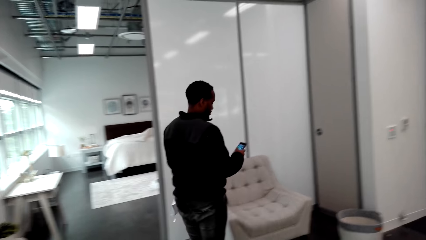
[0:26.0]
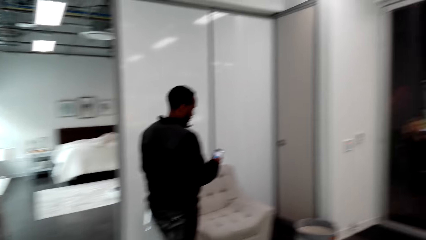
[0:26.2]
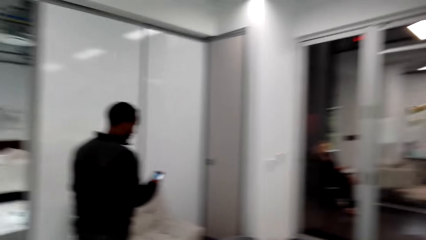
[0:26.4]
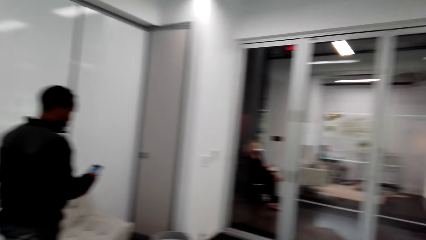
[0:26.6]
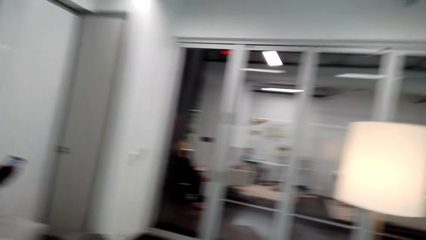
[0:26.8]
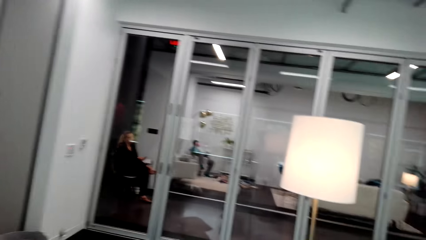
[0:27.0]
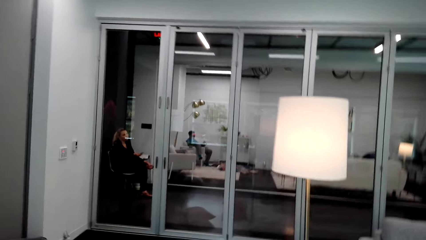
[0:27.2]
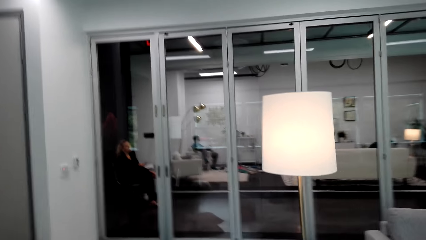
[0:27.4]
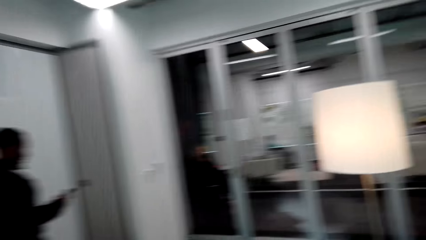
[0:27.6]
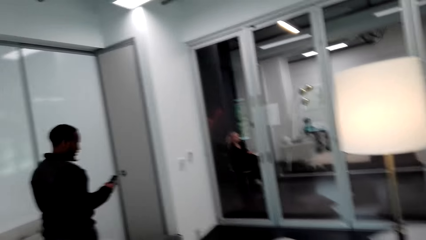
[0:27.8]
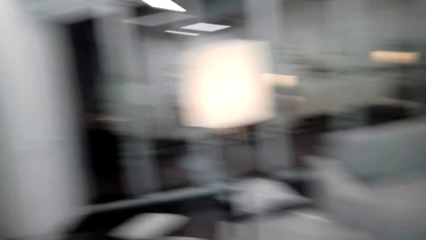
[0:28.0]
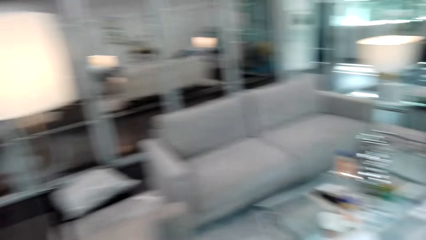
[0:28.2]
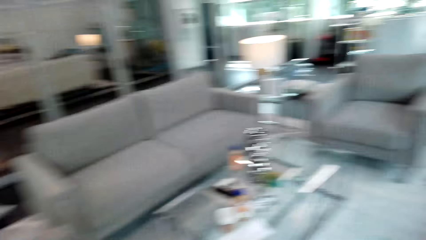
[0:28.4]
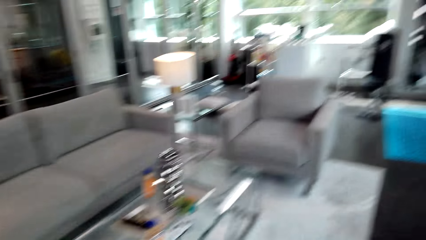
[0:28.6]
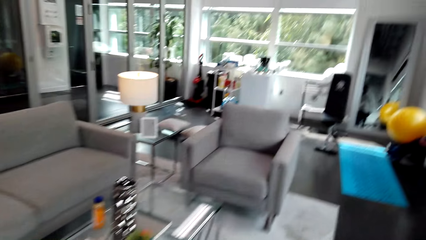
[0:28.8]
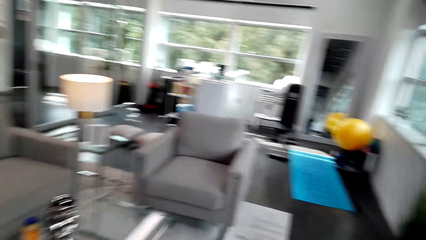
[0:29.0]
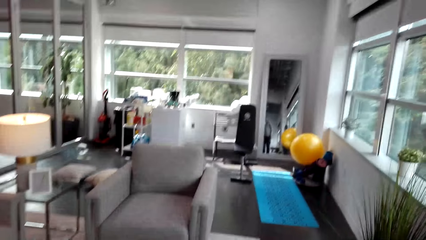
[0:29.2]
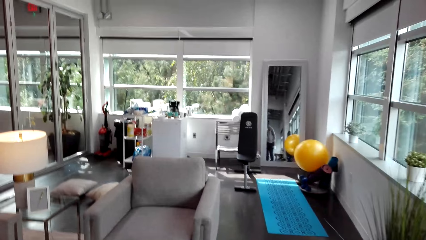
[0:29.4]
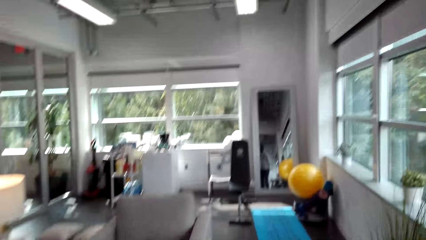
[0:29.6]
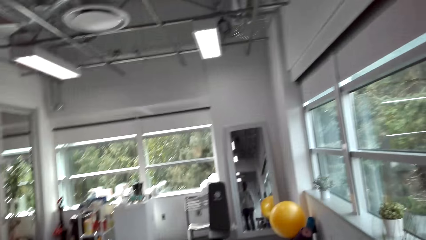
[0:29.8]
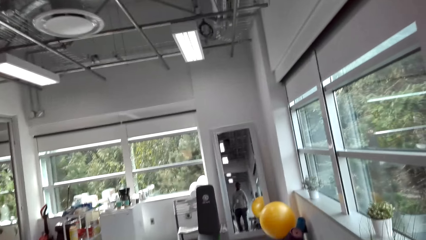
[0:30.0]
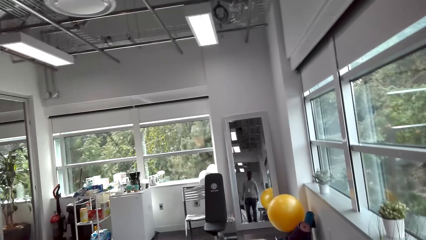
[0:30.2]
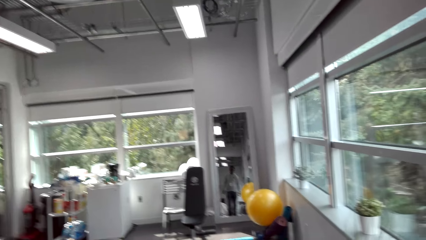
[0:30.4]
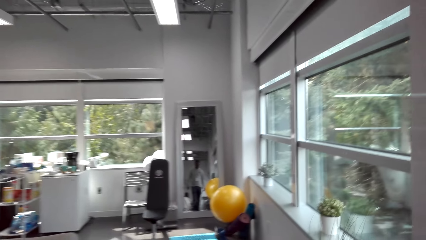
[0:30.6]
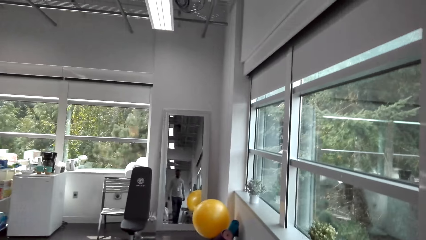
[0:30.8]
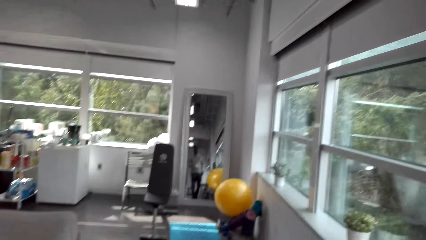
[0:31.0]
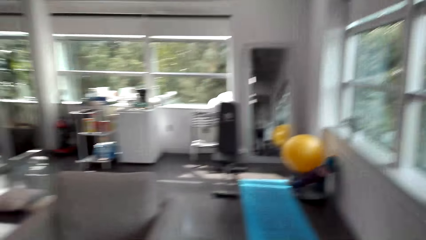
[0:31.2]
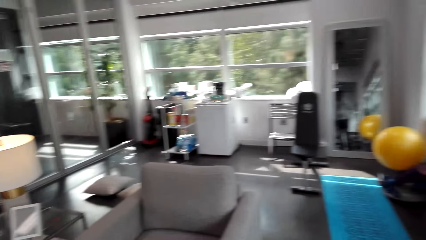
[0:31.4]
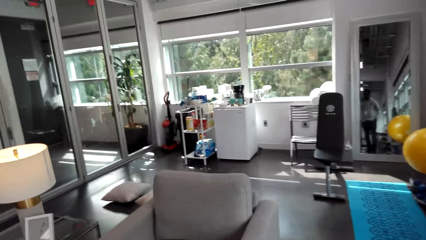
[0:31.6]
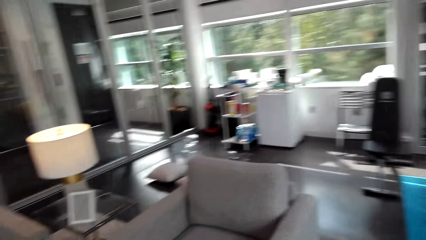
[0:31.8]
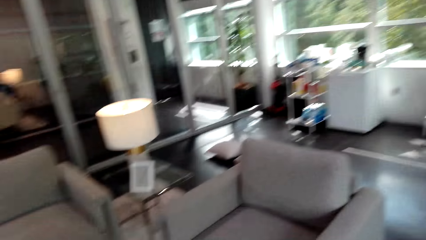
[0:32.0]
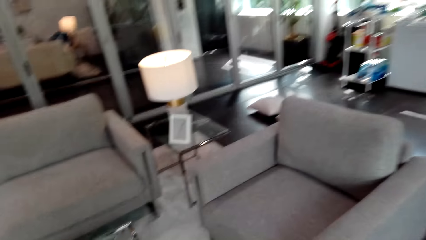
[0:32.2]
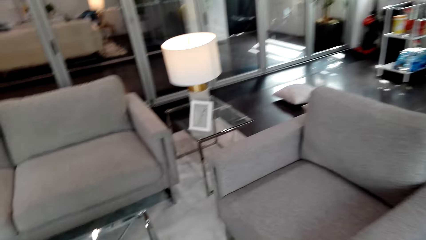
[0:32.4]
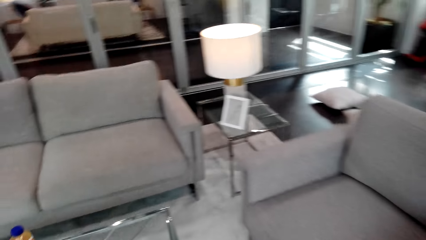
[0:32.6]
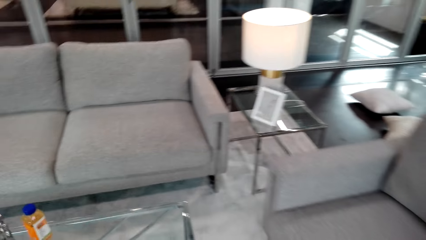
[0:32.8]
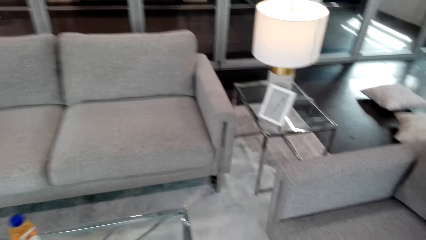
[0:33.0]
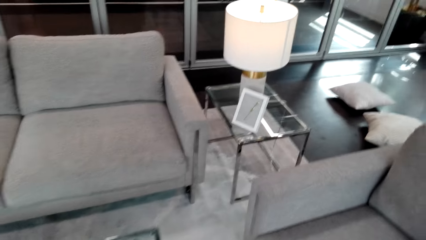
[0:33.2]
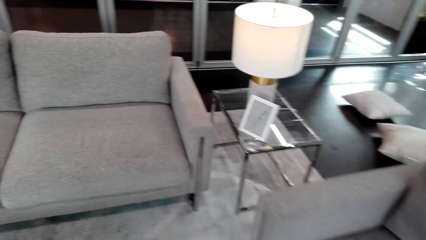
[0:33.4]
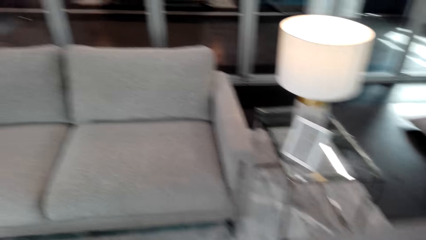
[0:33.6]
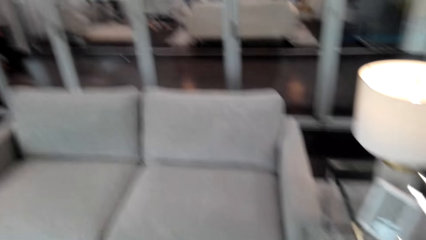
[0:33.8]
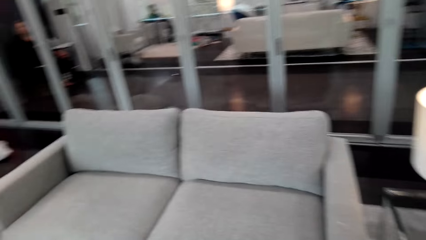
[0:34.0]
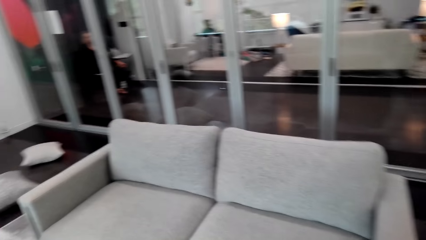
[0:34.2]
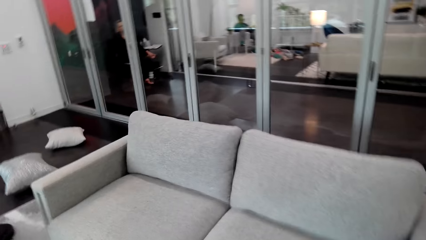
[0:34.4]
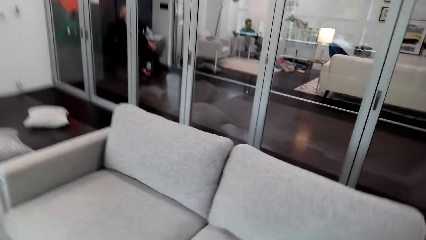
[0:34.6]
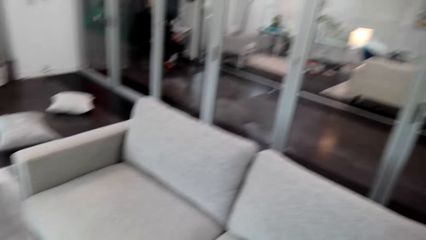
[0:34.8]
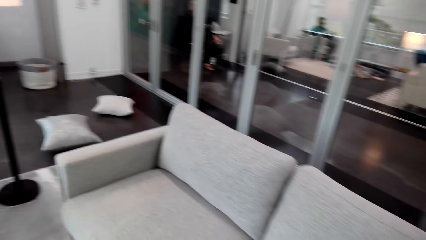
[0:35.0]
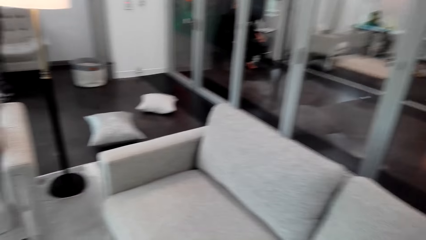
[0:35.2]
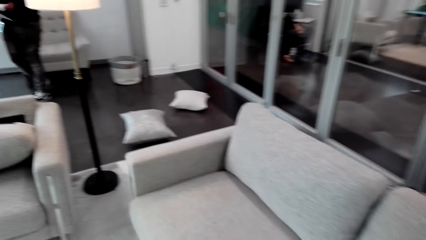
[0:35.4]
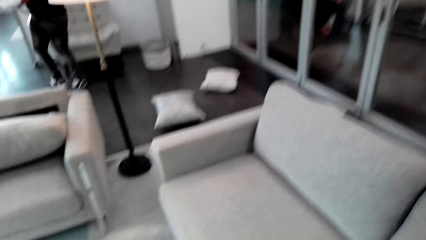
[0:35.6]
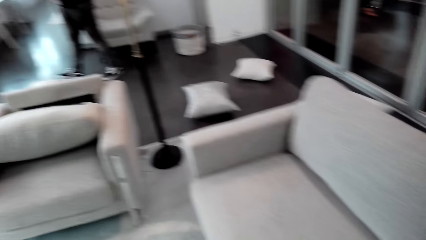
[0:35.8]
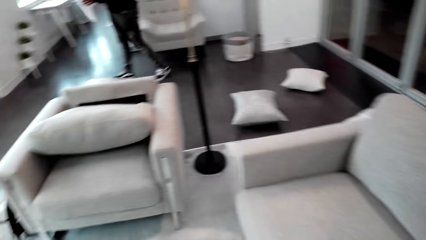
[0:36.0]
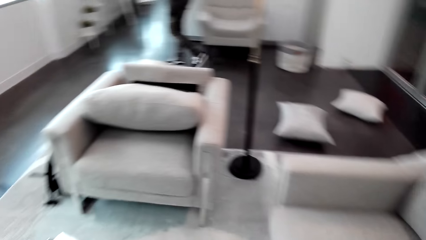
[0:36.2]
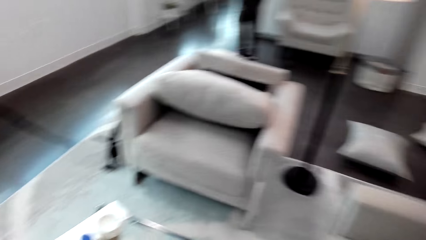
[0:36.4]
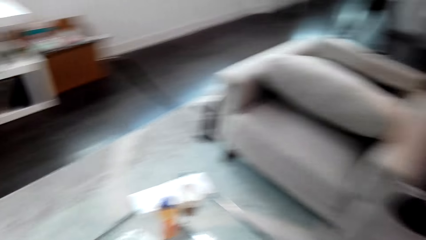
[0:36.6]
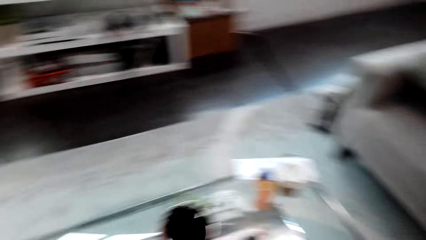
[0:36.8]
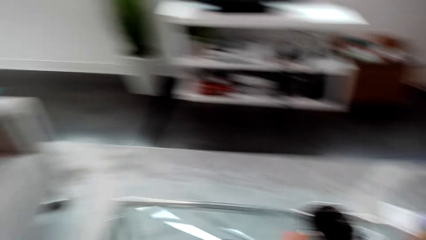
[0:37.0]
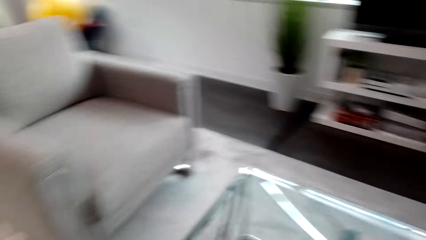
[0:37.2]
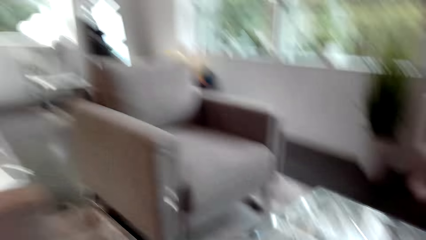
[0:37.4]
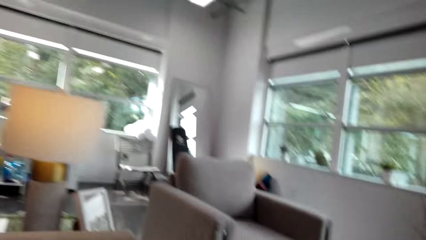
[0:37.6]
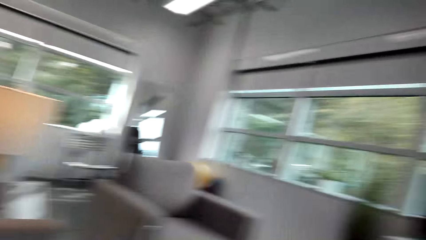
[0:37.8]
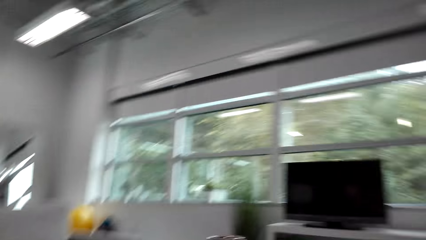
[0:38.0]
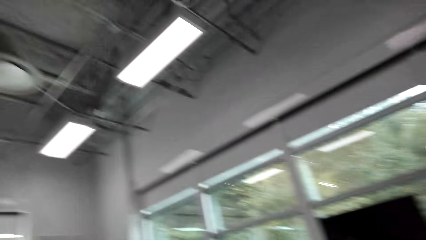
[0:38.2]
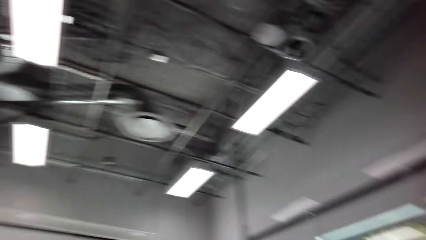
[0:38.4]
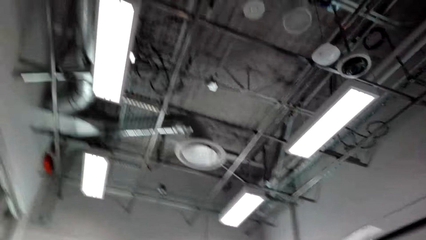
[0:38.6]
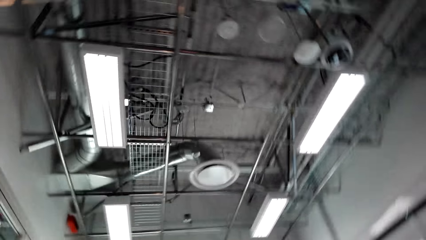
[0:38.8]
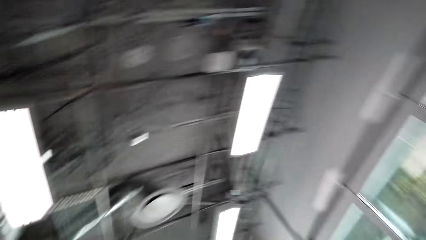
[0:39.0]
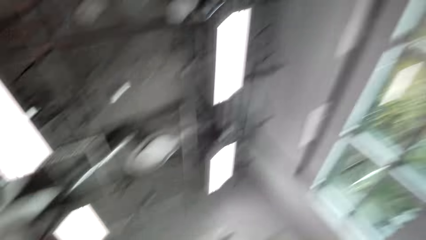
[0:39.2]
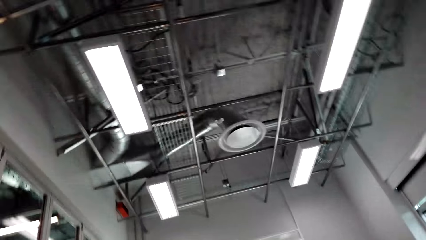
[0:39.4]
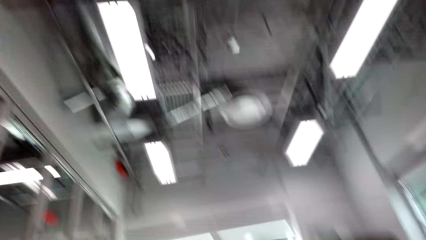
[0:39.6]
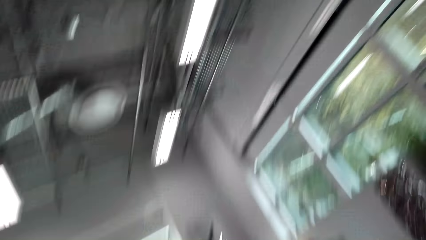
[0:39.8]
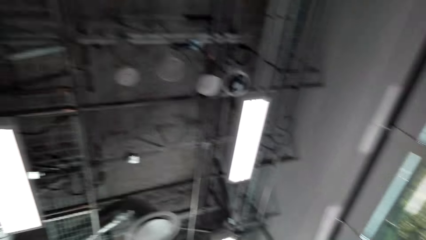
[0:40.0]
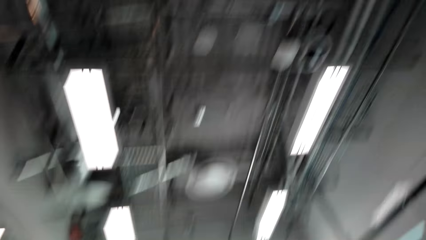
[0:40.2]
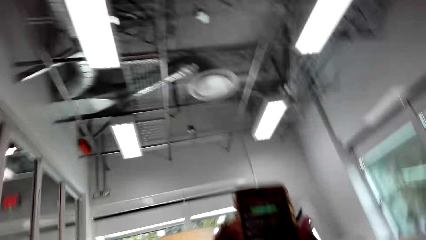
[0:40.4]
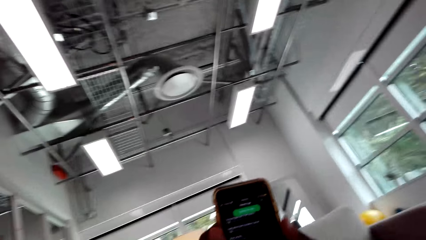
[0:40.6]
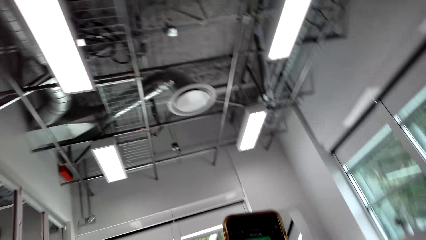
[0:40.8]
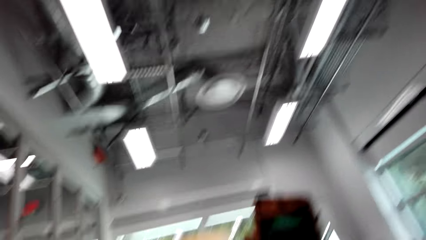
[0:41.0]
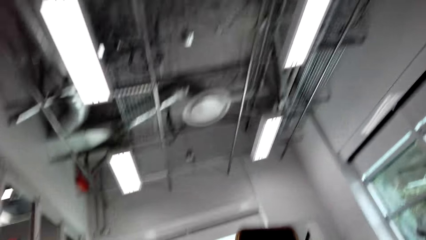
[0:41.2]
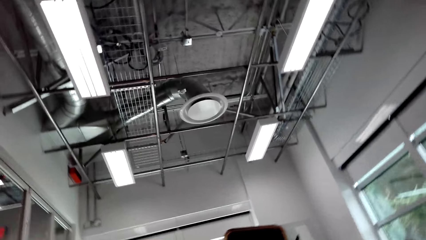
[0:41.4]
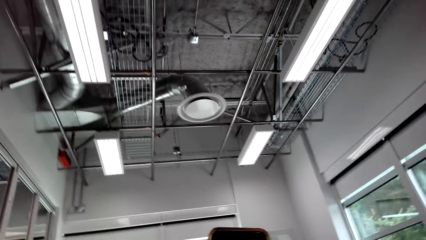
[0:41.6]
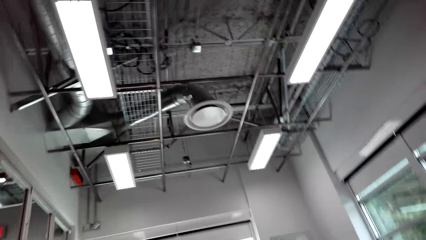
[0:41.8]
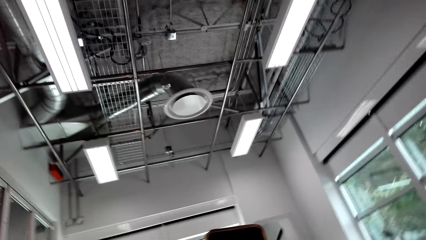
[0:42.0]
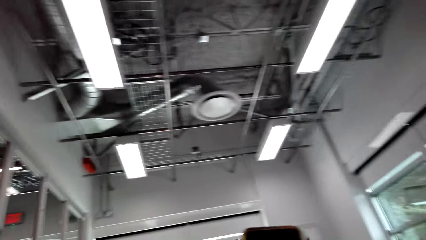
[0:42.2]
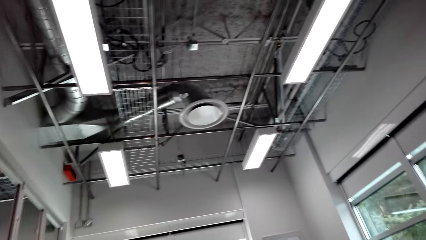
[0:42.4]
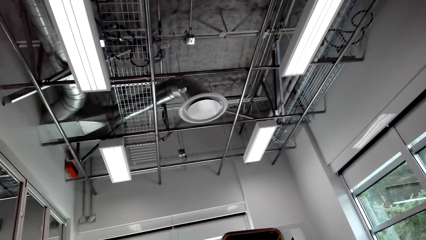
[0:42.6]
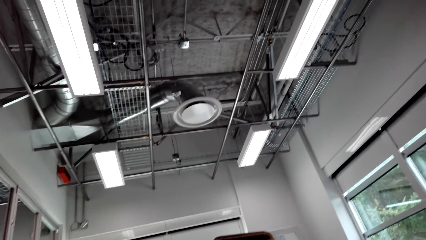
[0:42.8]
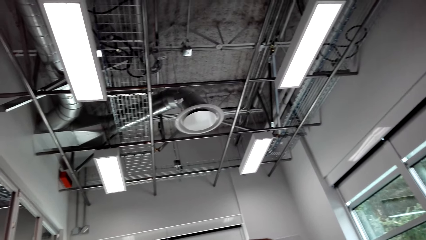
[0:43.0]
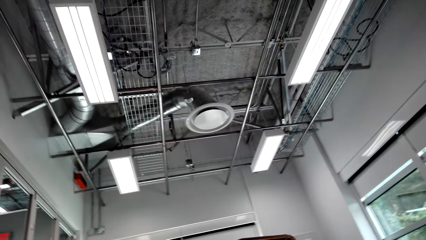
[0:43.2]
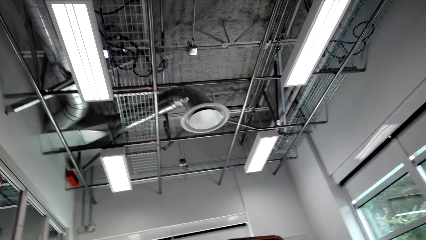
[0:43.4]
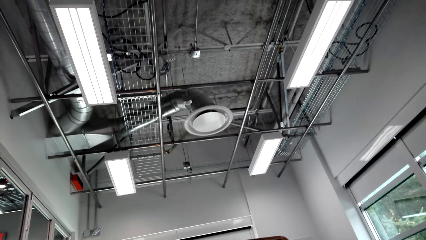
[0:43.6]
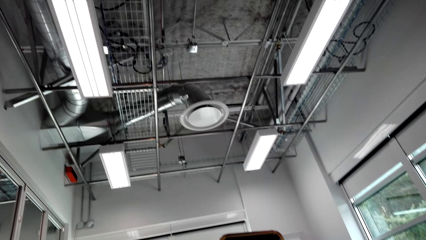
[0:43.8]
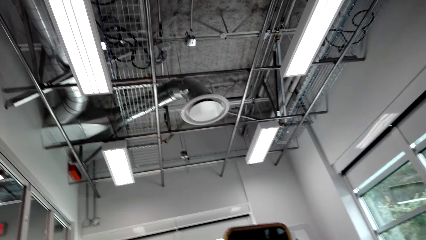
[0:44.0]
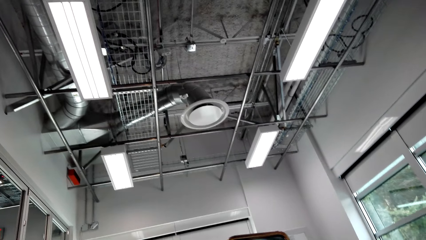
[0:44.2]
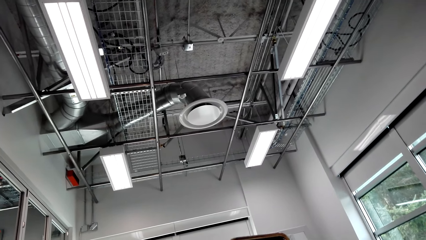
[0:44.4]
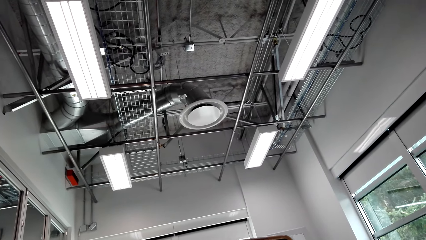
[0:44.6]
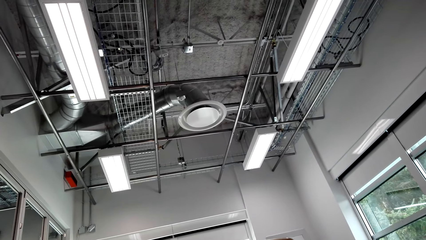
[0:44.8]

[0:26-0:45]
The camera wearer walks around the room. They operate a phone.
